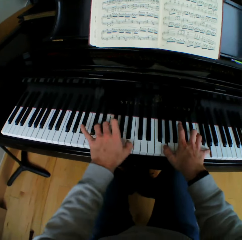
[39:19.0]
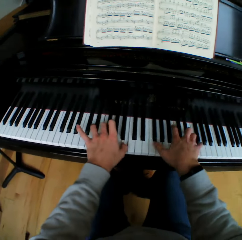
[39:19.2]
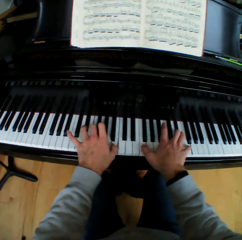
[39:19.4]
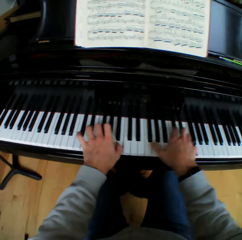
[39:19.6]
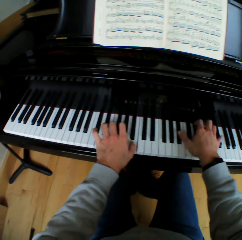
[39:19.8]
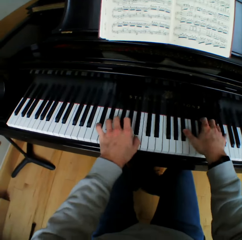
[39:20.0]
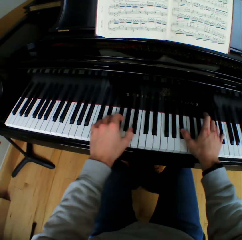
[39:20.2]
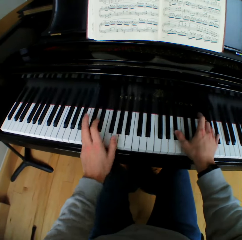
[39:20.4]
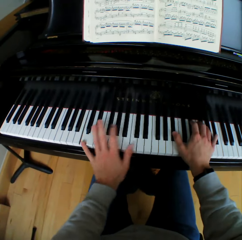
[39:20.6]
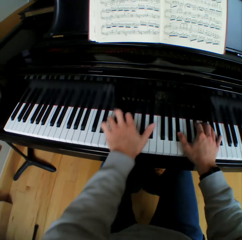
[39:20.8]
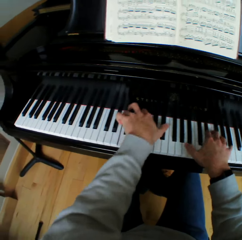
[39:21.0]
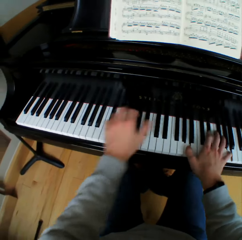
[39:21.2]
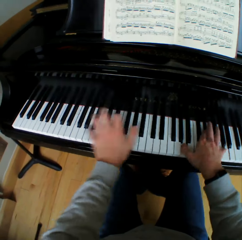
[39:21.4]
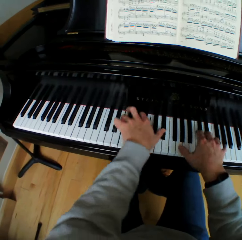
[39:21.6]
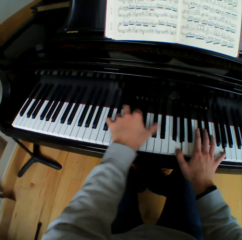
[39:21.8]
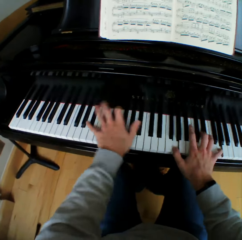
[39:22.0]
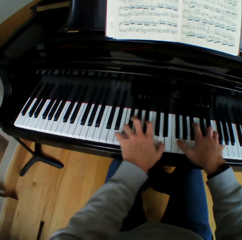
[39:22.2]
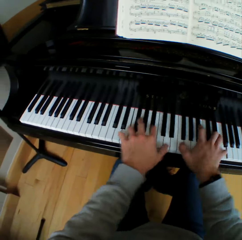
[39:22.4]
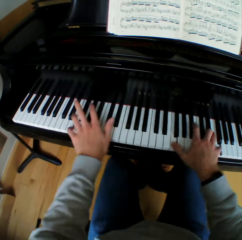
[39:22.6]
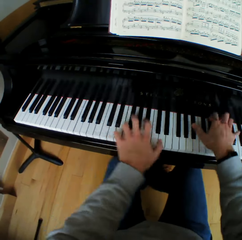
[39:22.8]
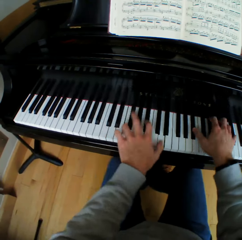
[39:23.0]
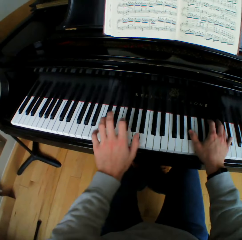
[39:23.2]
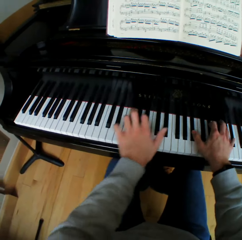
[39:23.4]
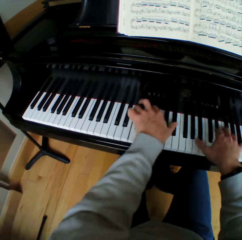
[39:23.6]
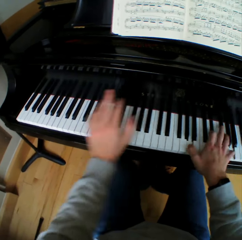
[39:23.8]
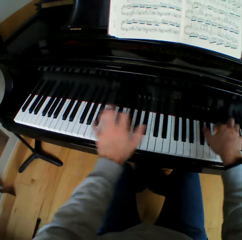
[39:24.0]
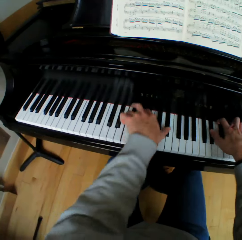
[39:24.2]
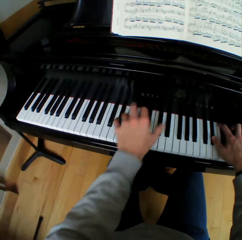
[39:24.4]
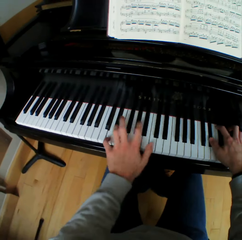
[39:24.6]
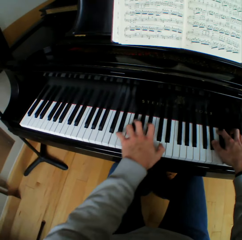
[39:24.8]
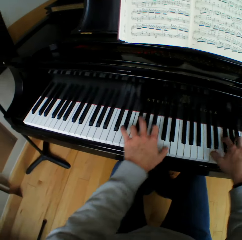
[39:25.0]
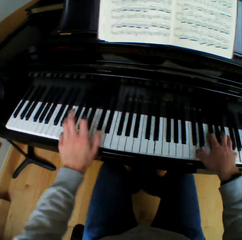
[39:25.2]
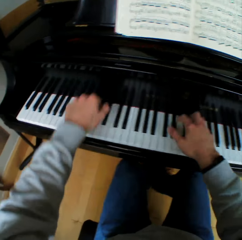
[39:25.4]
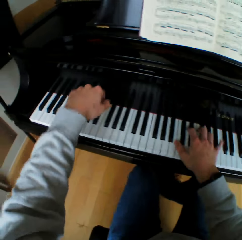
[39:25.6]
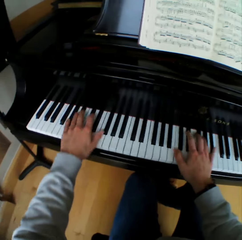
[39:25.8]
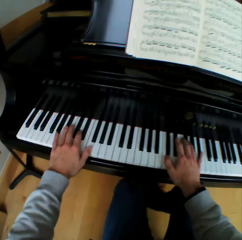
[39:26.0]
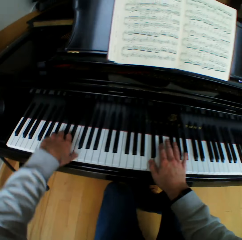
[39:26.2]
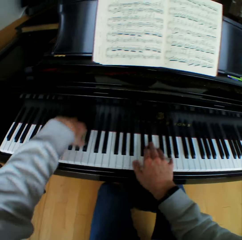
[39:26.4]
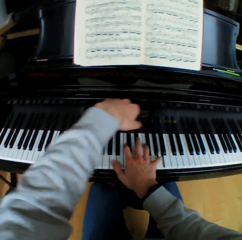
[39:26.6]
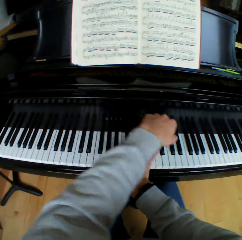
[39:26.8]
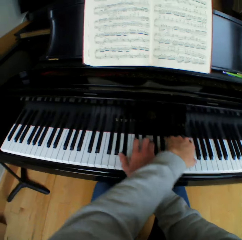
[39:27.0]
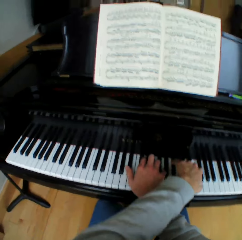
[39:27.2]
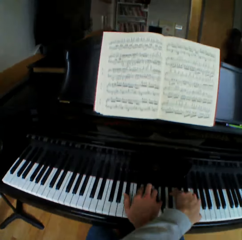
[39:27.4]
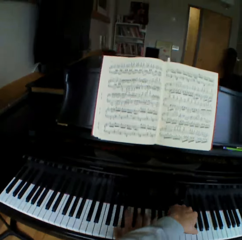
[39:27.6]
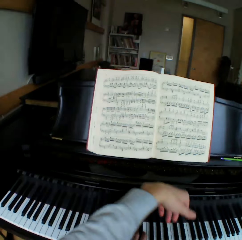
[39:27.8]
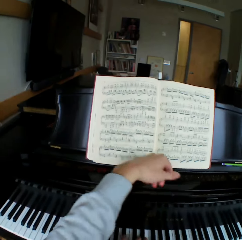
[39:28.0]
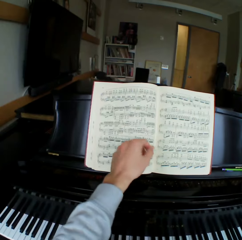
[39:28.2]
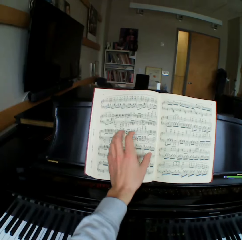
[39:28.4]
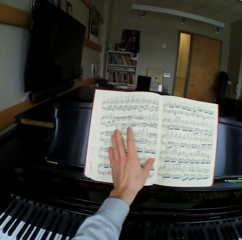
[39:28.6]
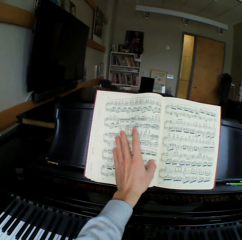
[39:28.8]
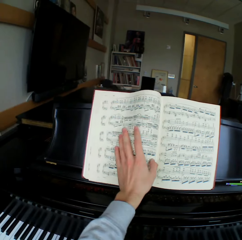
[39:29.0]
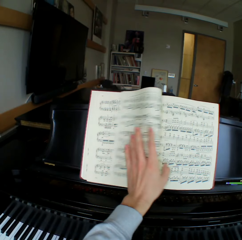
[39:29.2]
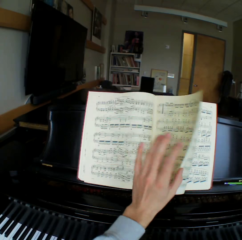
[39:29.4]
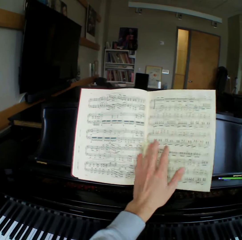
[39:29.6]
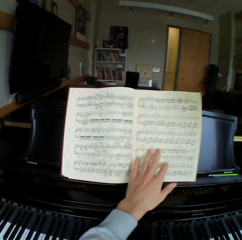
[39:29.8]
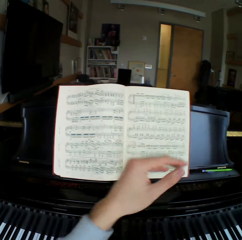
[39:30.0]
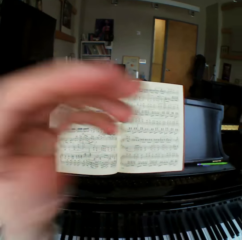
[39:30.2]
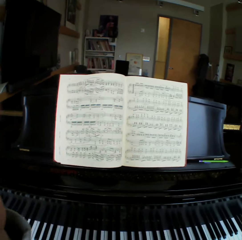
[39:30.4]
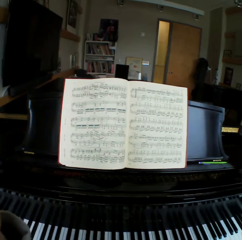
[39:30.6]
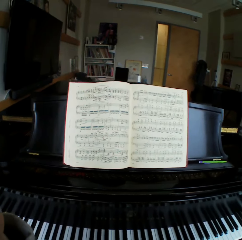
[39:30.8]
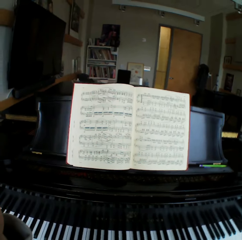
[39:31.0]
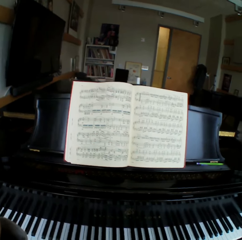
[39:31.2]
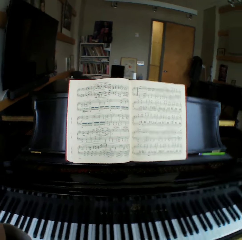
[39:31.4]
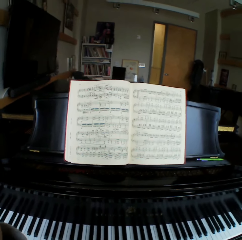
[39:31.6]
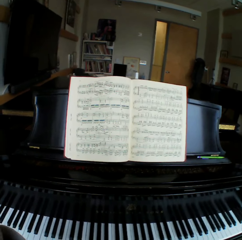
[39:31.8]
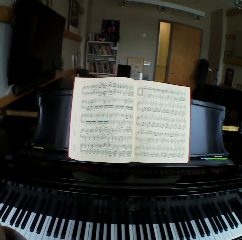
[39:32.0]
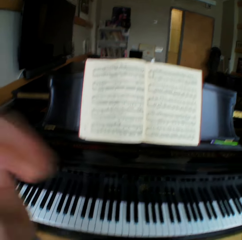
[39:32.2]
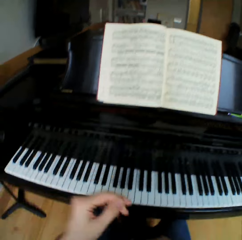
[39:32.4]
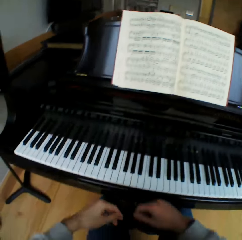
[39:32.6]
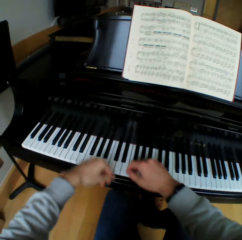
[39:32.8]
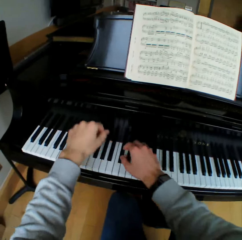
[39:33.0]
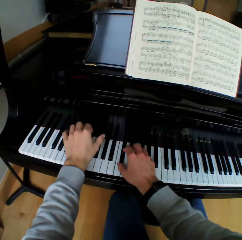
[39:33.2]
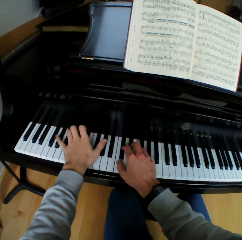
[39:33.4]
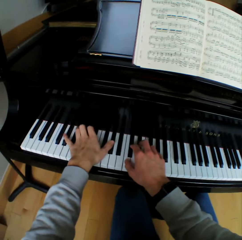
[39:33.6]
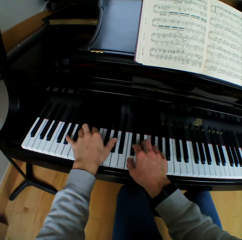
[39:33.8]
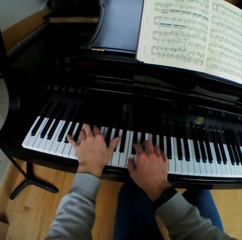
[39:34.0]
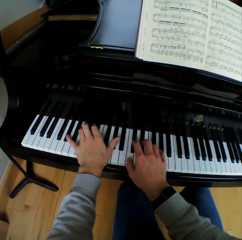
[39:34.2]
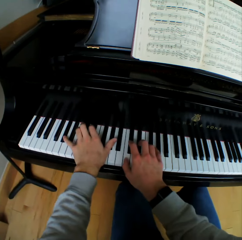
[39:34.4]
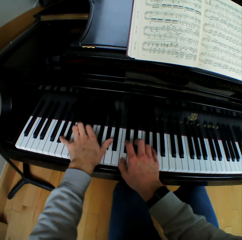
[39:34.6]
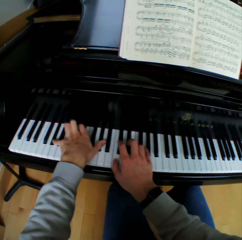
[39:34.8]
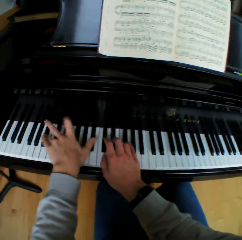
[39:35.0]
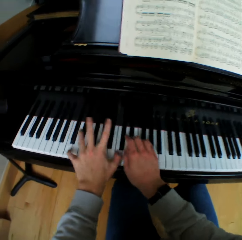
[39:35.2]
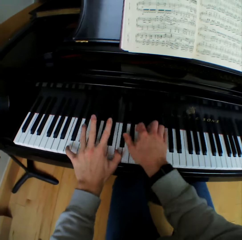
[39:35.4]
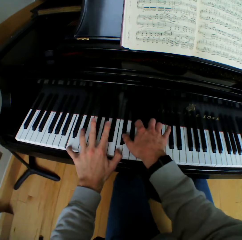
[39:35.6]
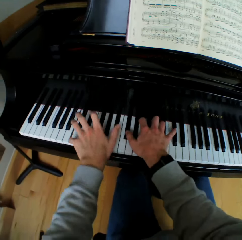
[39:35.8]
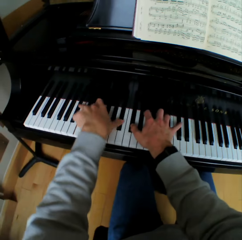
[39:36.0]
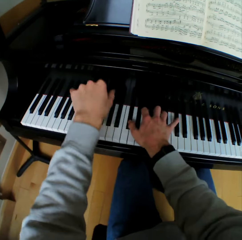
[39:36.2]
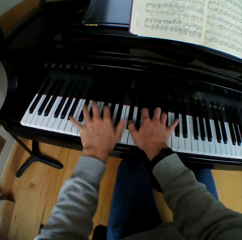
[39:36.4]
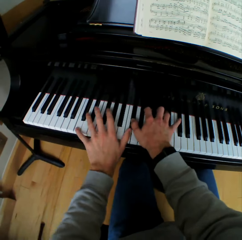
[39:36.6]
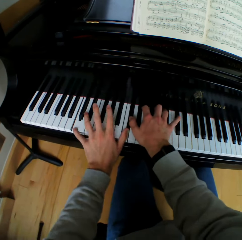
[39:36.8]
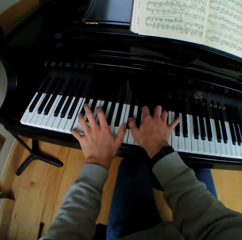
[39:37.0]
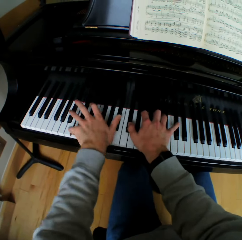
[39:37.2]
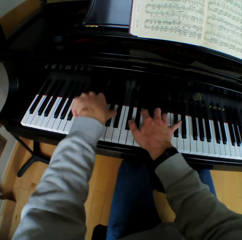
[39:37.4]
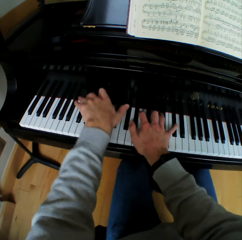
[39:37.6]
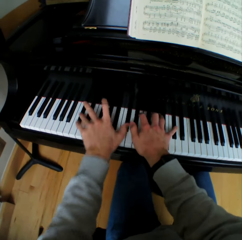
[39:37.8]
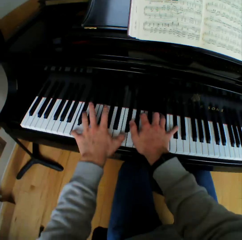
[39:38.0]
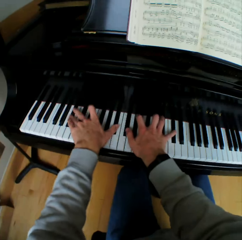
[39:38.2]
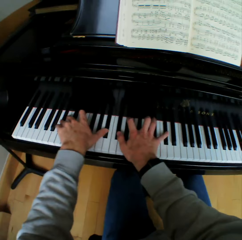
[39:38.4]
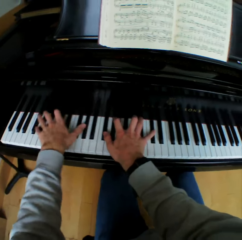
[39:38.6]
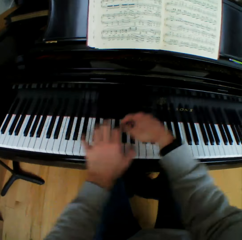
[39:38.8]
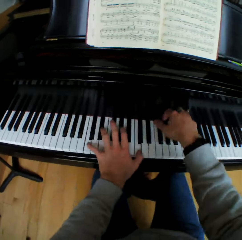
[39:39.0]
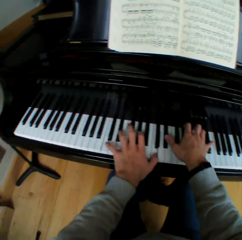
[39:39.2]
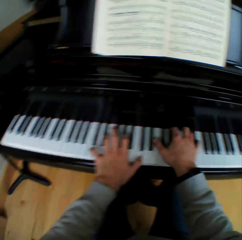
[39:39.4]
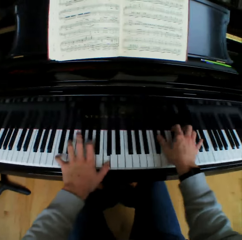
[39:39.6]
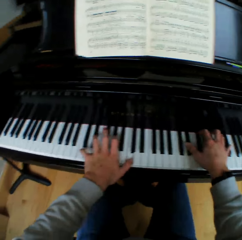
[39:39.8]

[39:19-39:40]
The camera wearer lifts his left hand across the right hand. He plays the piano with both hands. He lifts his left hand across the right hand. He flips a music note sheet from the hymn book to the right with his left hand. He adjusts the camera on his head with his left hand. He plays the piano with both hands.

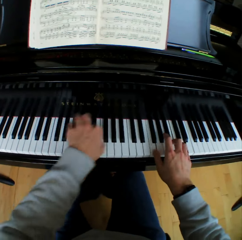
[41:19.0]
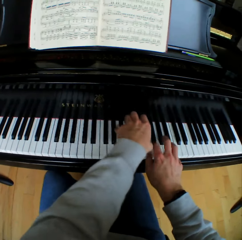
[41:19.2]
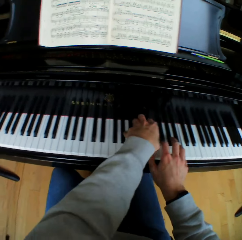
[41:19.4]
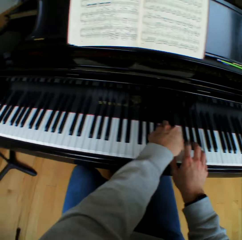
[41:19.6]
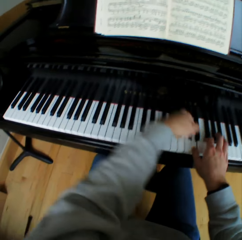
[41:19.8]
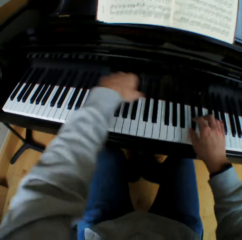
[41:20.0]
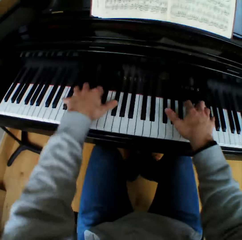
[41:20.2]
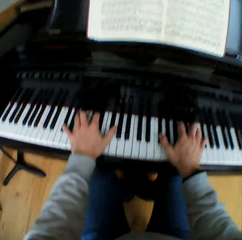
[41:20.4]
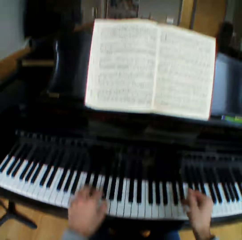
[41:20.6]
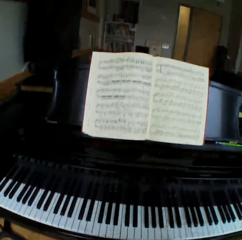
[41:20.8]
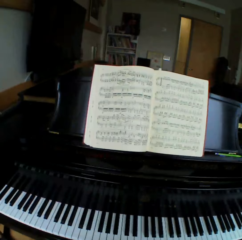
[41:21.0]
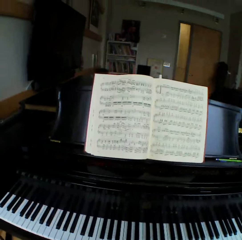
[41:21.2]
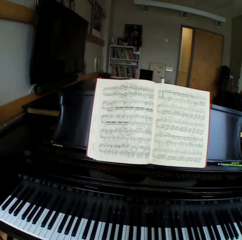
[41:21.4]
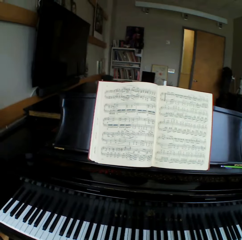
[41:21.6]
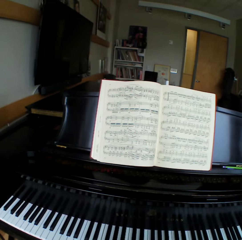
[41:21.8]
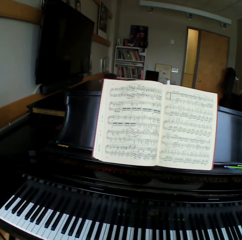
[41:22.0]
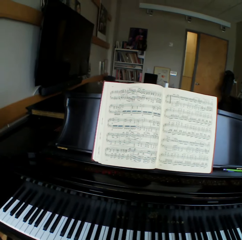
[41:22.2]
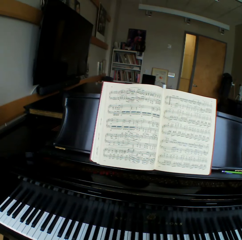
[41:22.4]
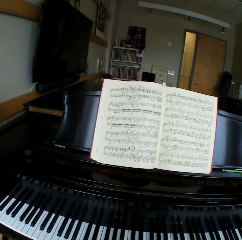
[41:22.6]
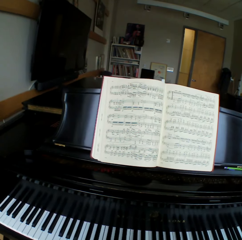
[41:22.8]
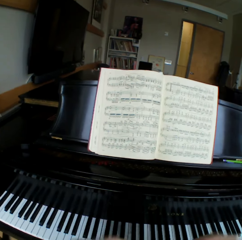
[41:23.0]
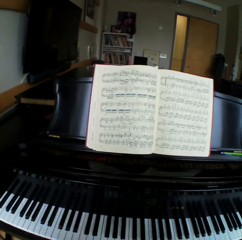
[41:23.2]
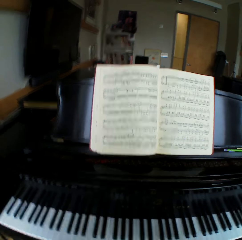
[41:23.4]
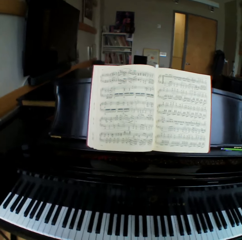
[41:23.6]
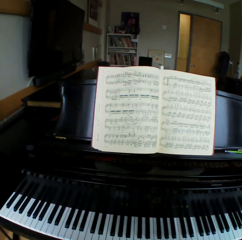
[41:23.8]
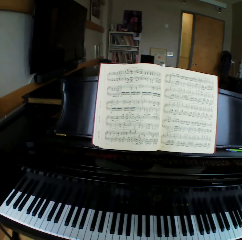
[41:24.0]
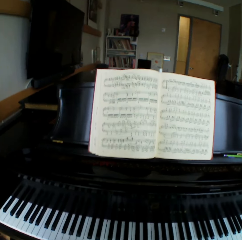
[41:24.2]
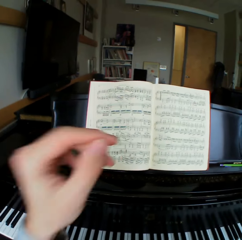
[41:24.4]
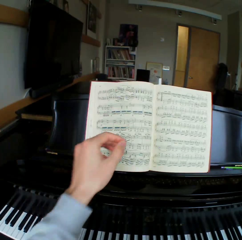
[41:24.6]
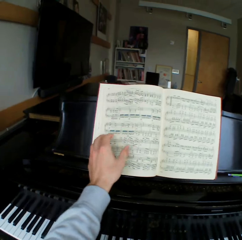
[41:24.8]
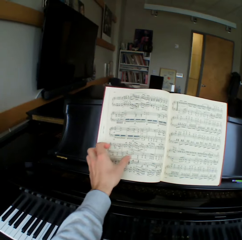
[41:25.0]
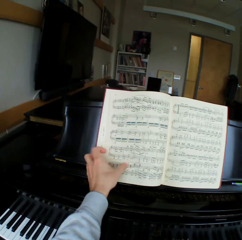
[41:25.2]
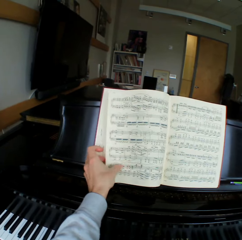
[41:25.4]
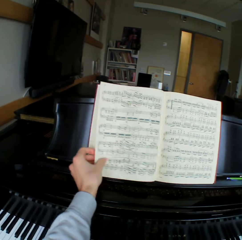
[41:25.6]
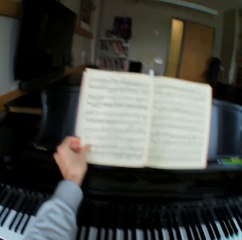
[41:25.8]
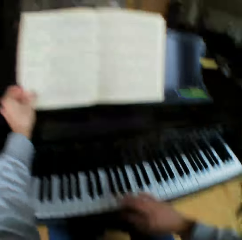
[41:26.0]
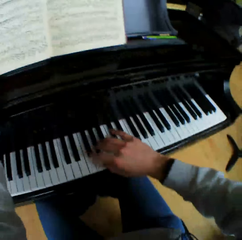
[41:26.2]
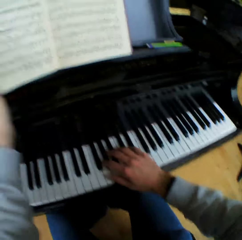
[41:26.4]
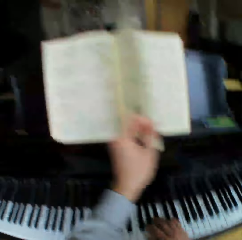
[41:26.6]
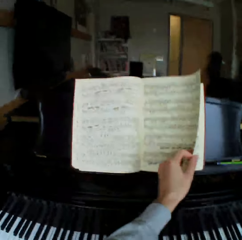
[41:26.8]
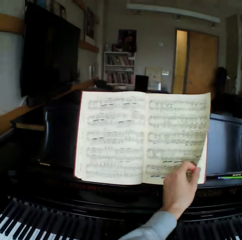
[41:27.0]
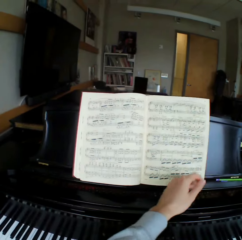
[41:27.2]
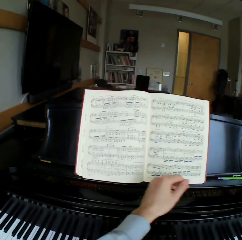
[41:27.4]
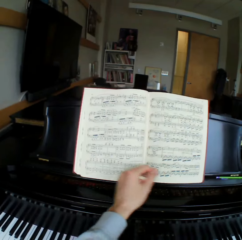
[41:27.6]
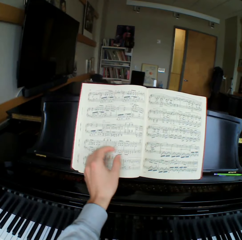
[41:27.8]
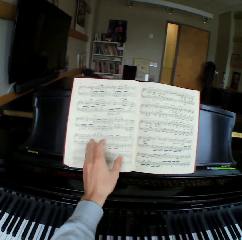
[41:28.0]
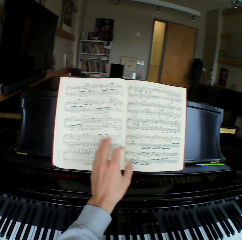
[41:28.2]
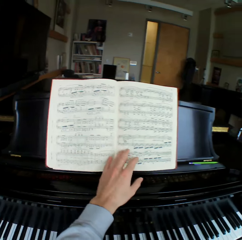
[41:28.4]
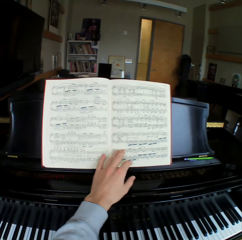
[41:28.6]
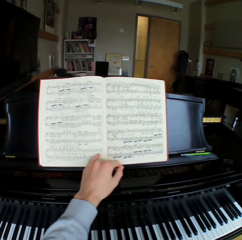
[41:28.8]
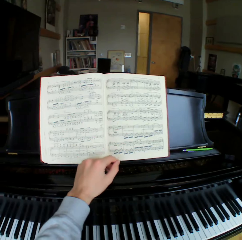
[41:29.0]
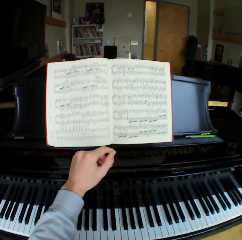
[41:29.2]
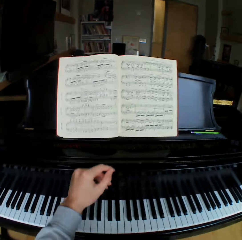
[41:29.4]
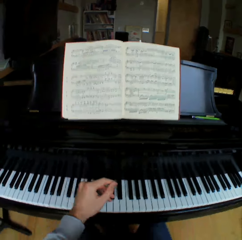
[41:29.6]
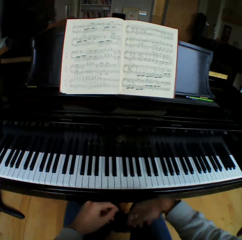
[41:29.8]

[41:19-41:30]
The camera wearer stops playing the piano. He looks at the hymn book or music note book. He moves his hand. He touches his left shoulder with his right hand. He touches the piano keys with his right fingers. He flips a sheet of the music note book to the right with his left hand. He touches the hymn book with his left hand.
